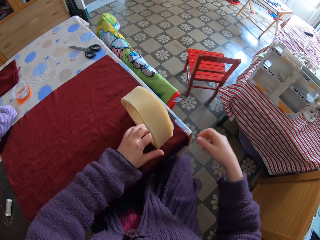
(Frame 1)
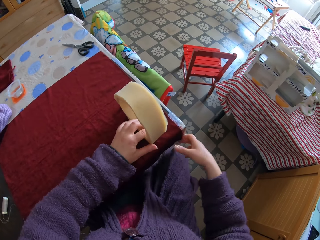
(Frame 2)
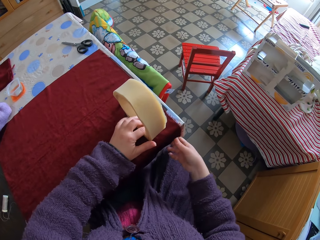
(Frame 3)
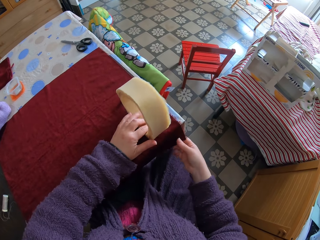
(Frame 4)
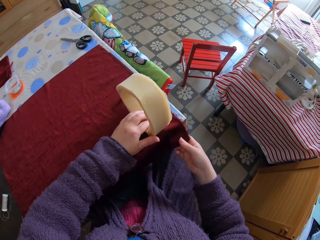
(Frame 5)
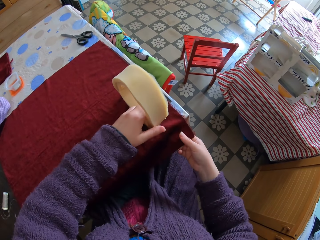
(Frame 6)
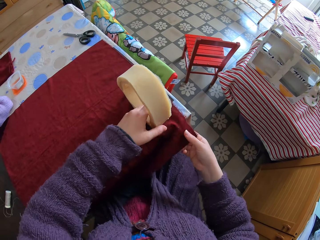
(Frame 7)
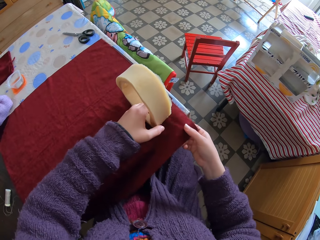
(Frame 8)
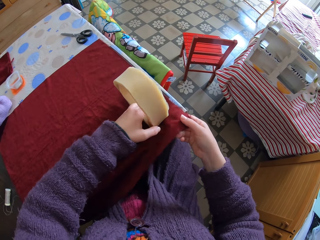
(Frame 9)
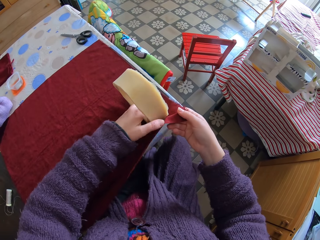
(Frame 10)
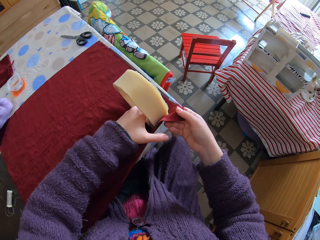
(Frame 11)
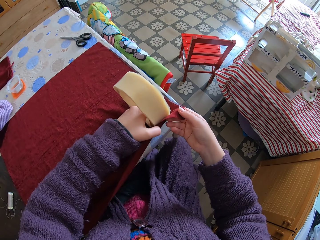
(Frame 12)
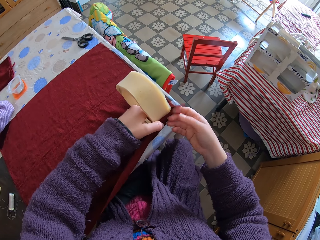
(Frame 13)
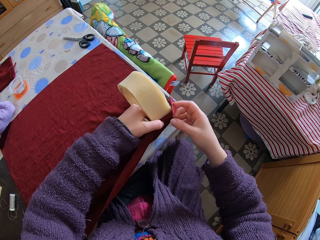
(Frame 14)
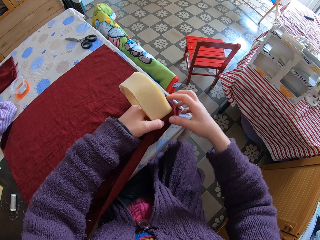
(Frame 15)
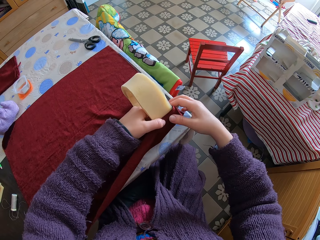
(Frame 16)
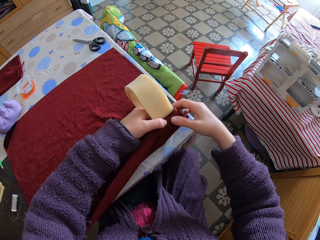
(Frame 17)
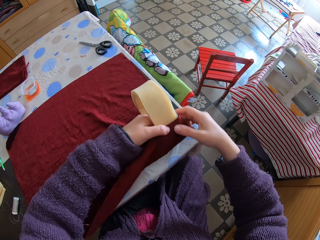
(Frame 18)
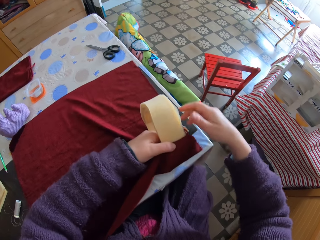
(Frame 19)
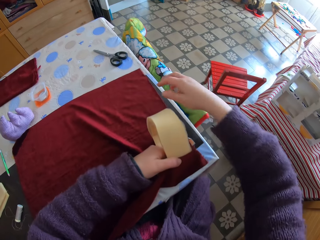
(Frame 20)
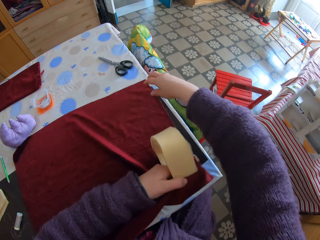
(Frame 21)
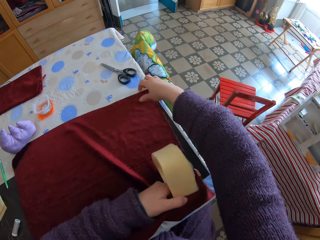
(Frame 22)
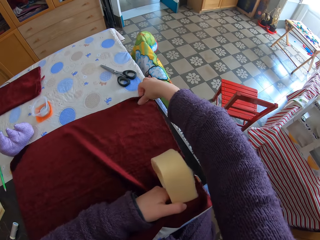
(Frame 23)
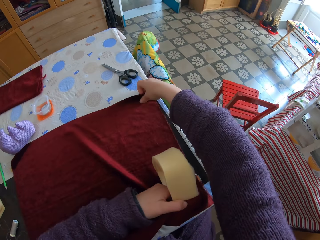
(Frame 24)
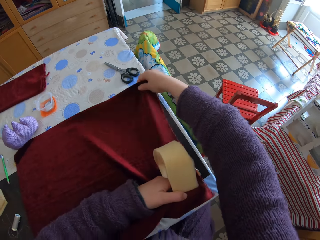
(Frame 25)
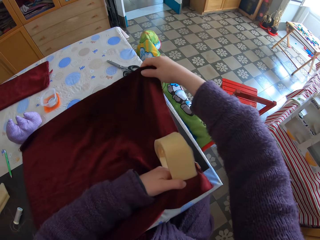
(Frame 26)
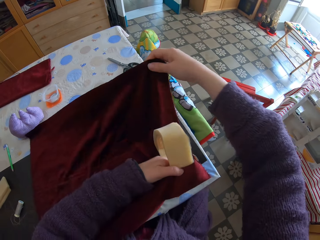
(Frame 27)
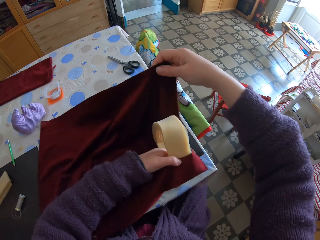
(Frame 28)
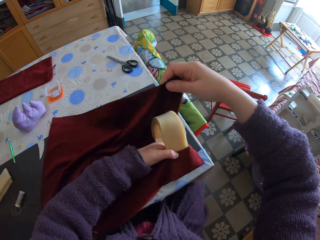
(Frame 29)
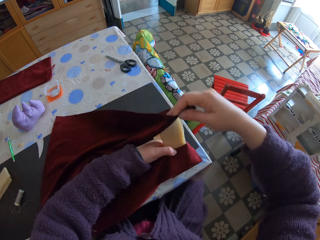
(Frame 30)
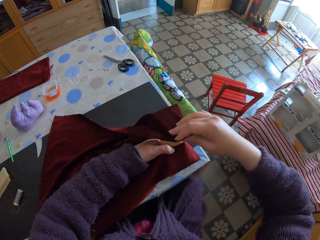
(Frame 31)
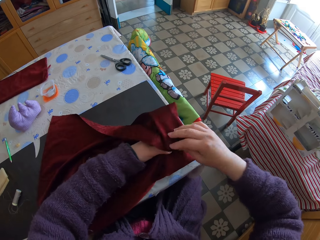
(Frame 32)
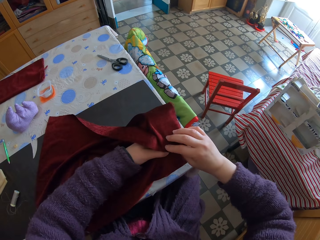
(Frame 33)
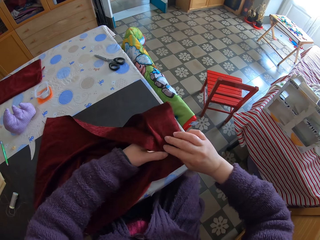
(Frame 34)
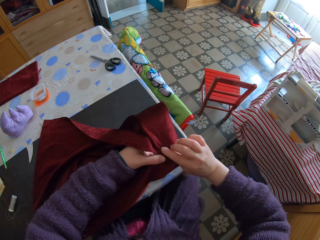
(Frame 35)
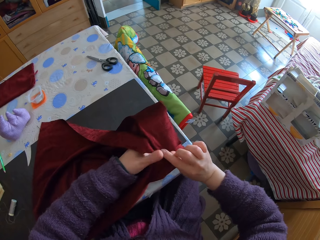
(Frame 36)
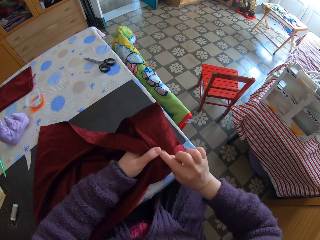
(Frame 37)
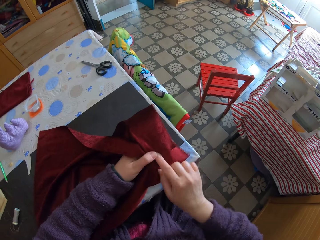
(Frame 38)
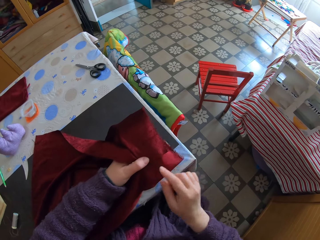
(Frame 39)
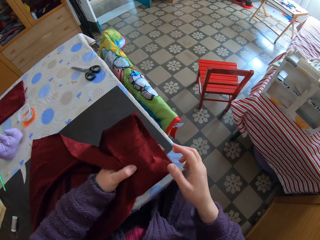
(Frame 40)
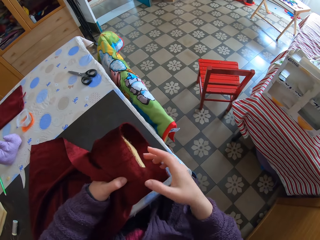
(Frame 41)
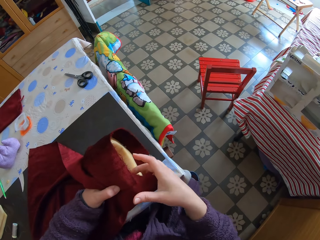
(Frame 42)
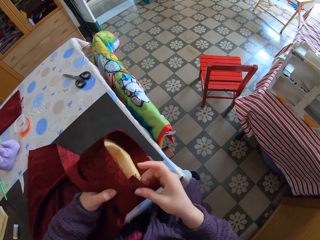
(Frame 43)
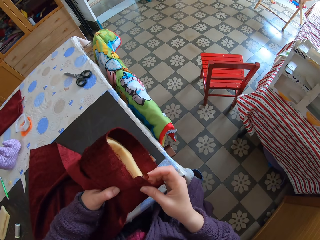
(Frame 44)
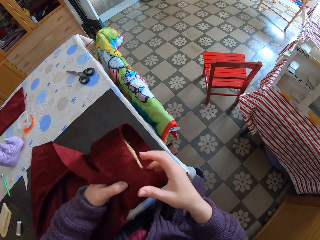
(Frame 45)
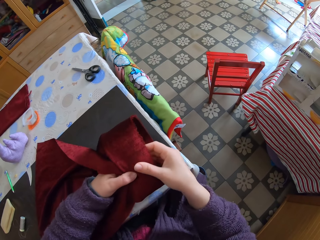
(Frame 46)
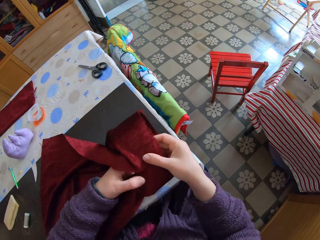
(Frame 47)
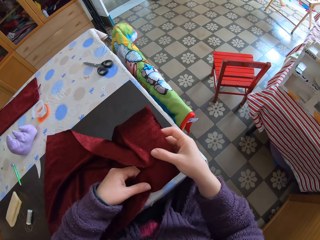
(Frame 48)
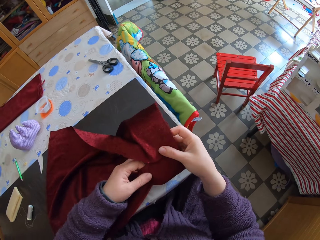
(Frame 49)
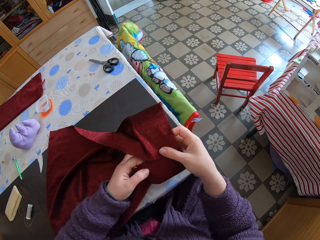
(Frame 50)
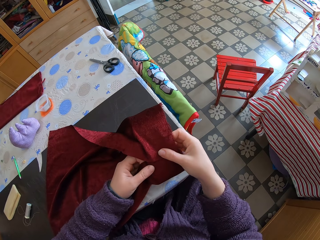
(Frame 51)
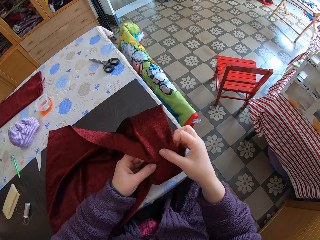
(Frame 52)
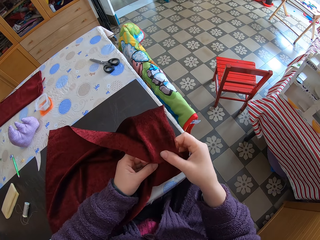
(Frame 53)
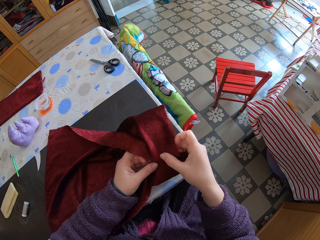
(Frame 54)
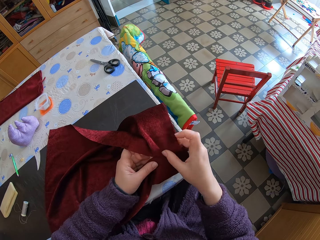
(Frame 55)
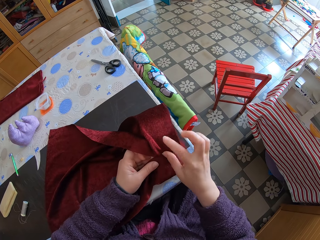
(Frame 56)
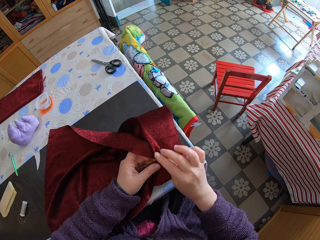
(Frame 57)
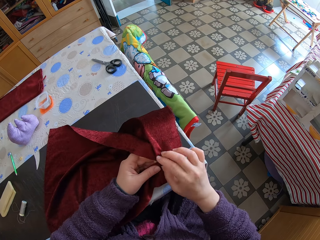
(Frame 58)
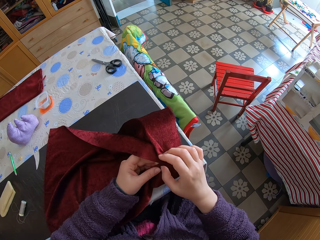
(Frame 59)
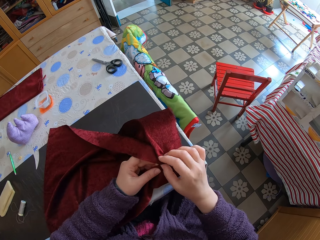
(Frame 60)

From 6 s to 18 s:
The camera wearer passes the piece of sponge or foam to the left hand. They place the foam on the edge of the cloth. They wrap the cloth around the foam. They adjust the cloth around the foam. They pass the piece of sponge to the right hand.

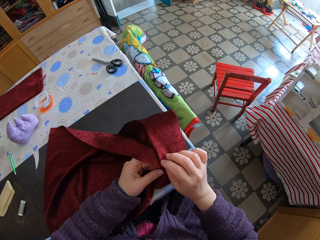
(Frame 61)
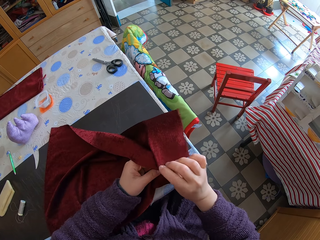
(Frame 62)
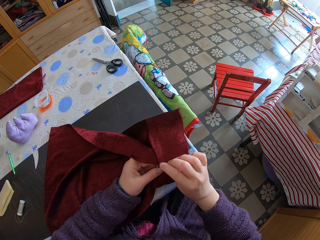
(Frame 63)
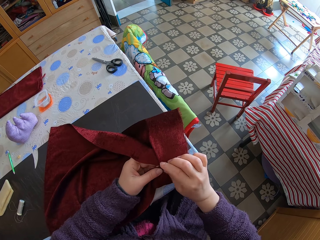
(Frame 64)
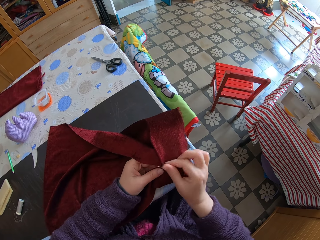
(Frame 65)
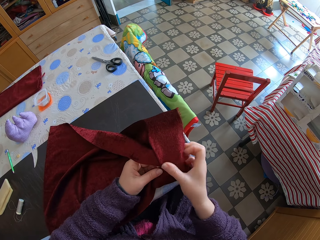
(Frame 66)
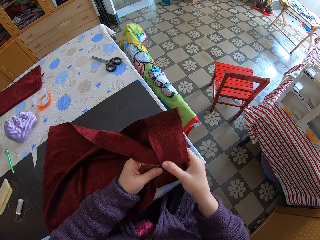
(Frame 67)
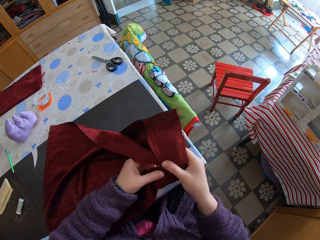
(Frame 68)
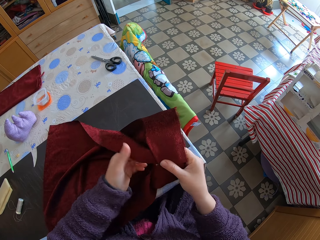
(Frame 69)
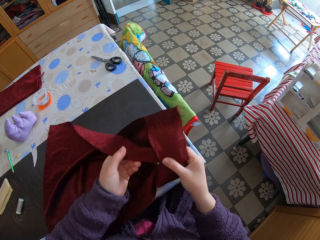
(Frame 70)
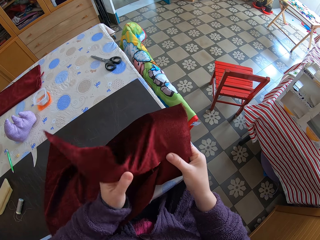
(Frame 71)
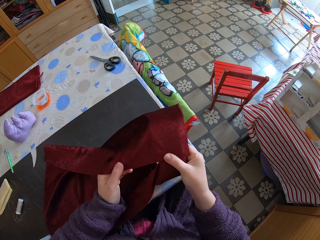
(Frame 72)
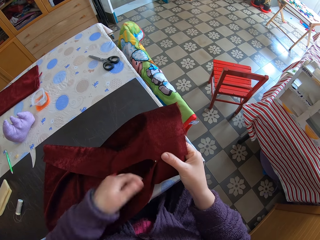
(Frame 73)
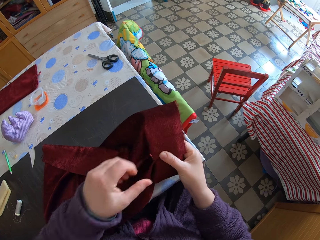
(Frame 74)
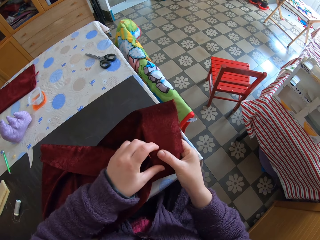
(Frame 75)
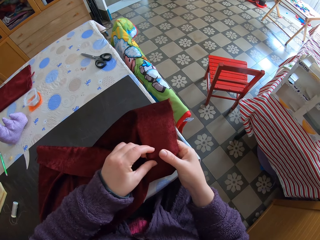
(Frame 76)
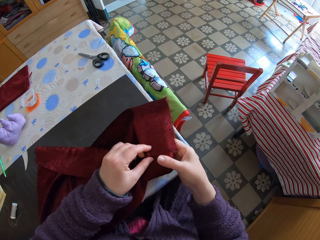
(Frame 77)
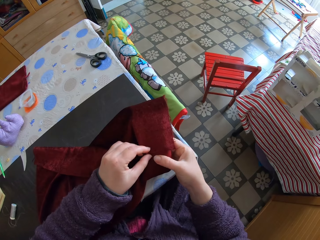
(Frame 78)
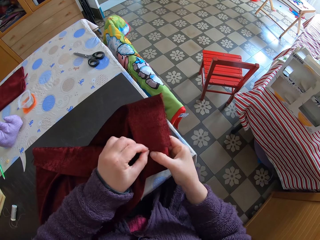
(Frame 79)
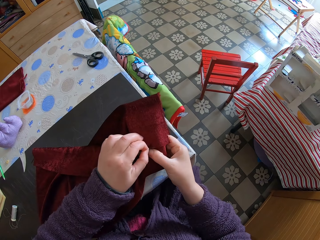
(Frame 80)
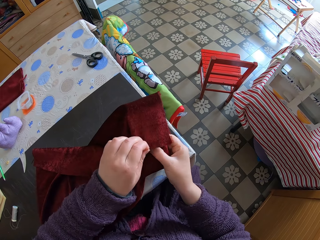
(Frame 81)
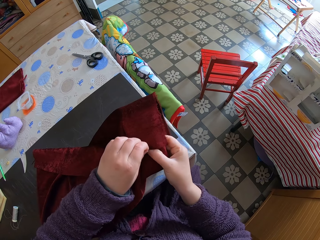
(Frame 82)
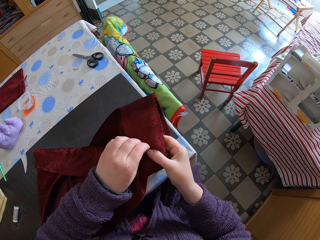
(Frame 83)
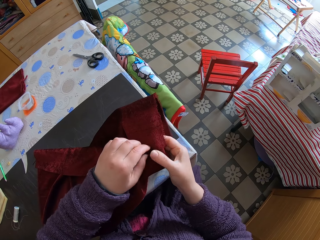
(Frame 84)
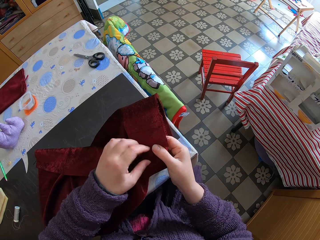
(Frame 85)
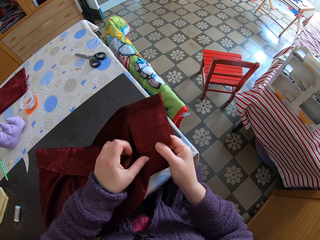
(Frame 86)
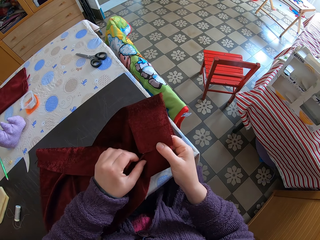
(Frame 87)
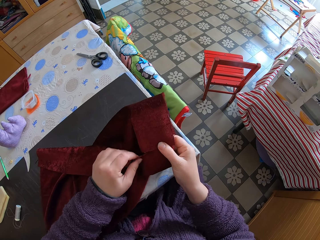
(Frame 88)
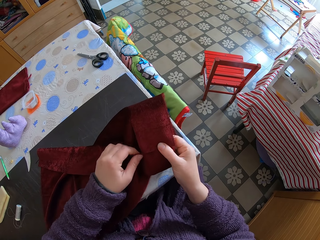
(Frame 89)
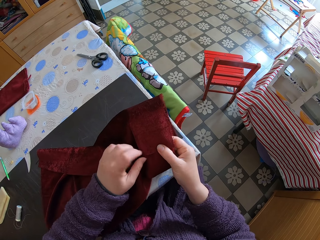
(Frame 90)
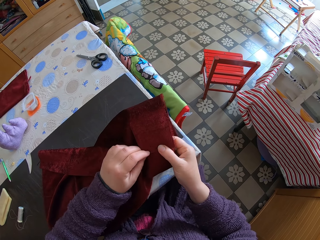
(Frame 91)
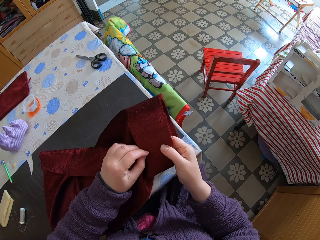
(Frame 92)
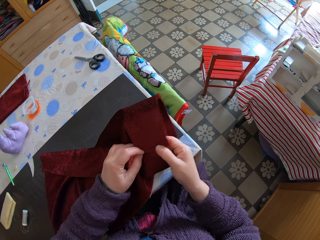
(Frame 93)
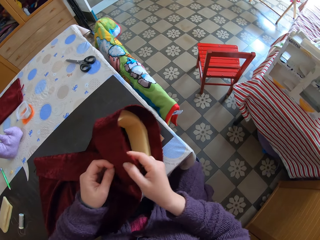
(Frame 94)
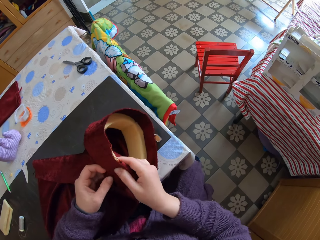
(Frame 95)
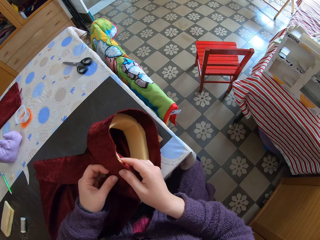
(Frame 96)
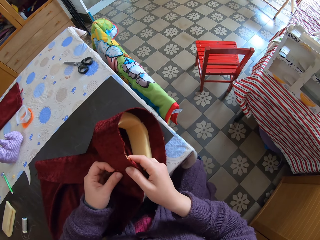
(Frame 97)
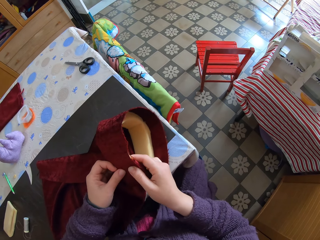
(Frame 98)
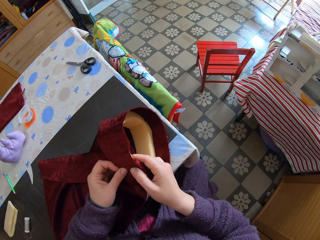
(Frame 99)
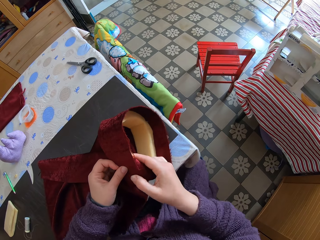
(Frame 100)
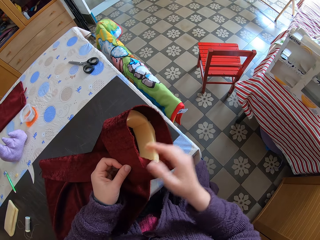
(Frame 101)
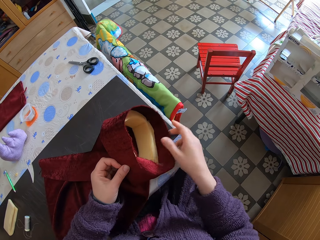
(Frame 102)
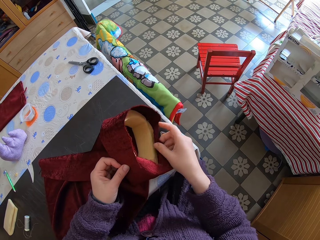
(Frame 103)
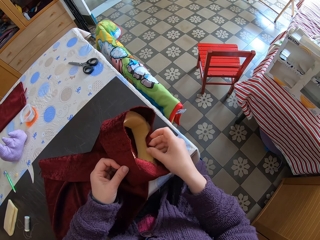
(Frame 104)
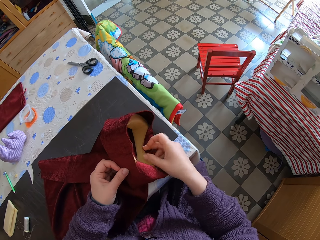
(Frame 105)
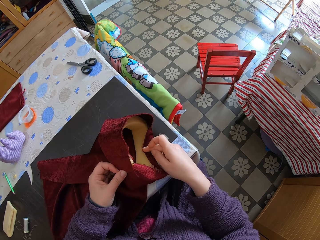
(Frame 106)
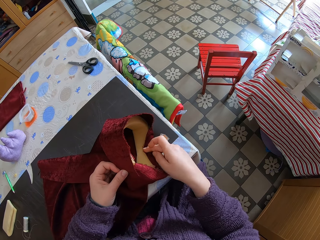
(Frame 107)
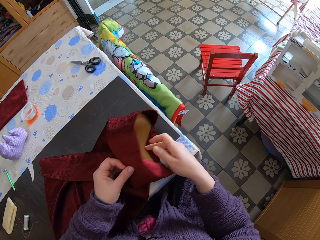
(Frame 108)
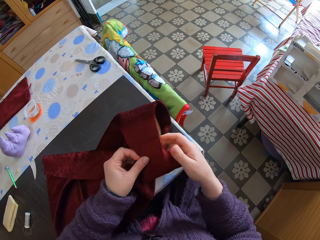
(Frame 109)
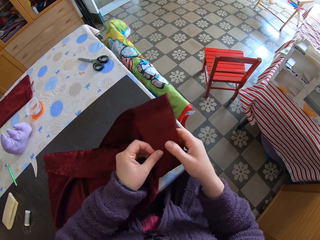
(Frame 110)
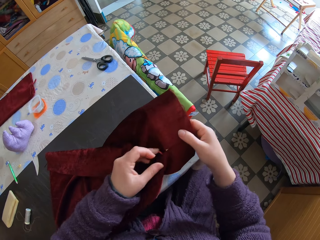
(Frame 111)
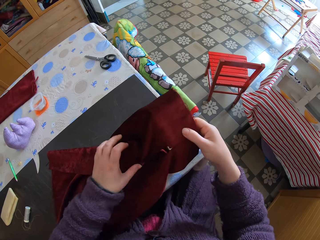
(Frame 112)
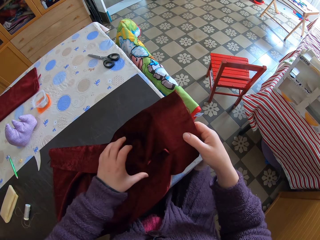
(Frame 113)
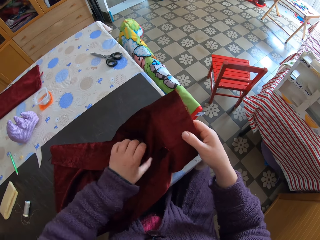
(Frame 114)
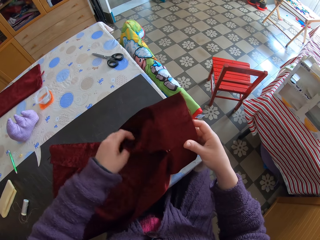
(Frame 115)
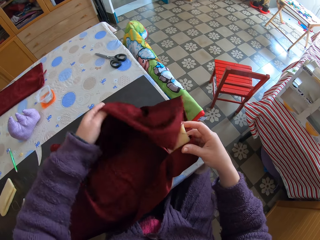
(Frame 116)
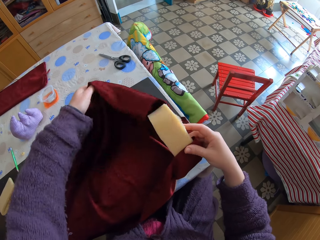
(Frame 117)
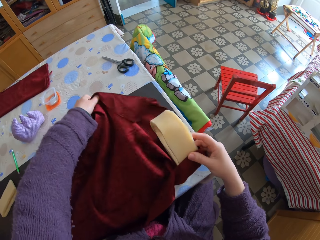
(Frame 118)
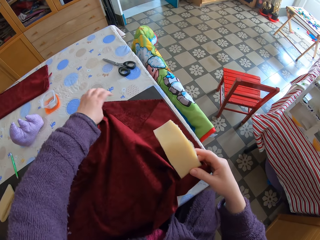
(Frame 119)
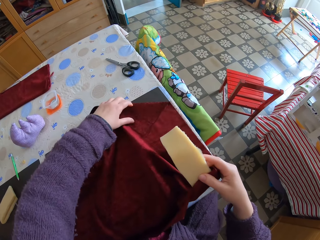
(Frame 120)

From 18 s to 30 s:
The camera wearer aligns the piece of cloth on the piece of sponge. They remove the piece of cloth on the piece of sponge. They drop the cloth on the table.
